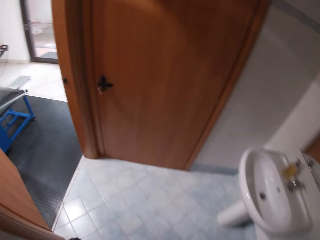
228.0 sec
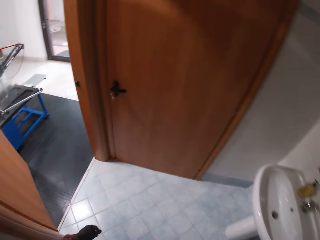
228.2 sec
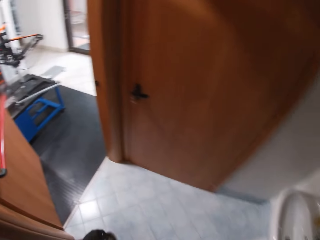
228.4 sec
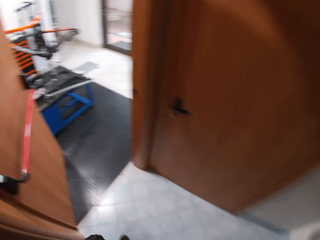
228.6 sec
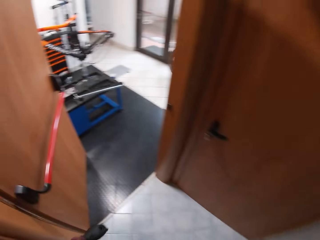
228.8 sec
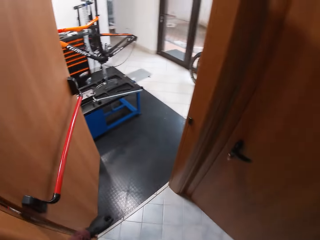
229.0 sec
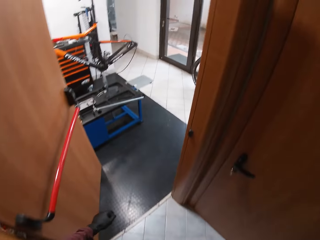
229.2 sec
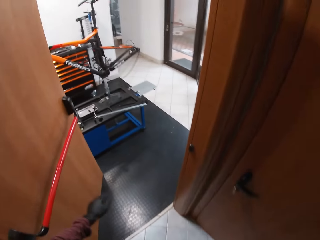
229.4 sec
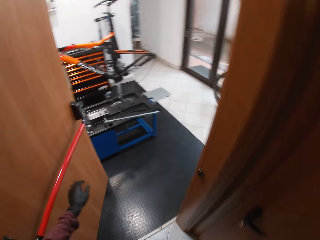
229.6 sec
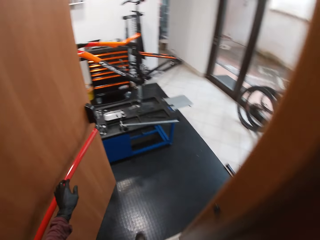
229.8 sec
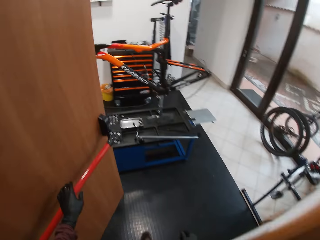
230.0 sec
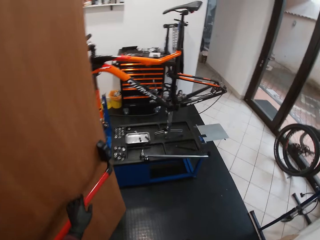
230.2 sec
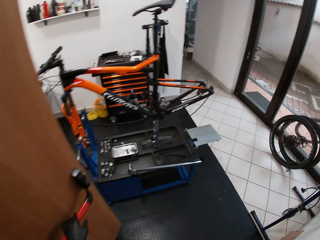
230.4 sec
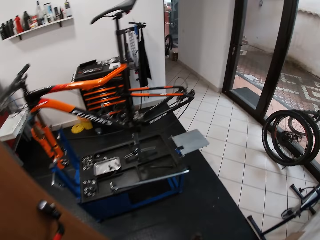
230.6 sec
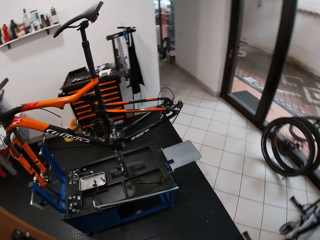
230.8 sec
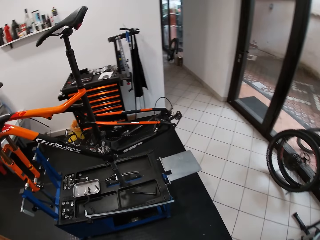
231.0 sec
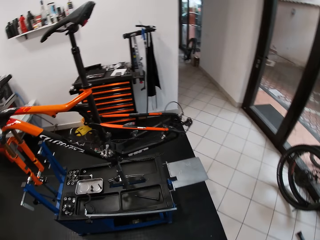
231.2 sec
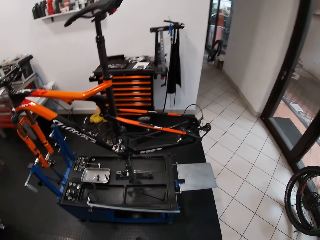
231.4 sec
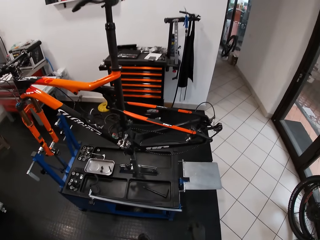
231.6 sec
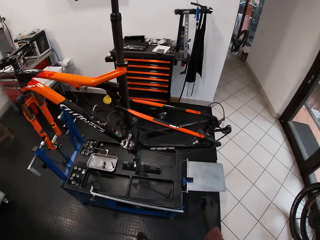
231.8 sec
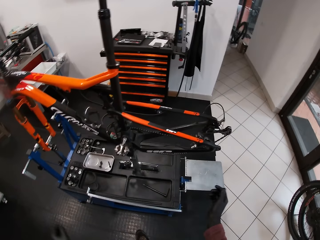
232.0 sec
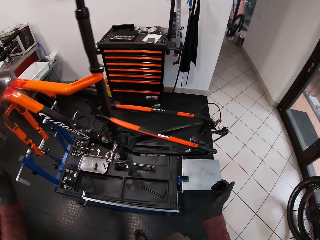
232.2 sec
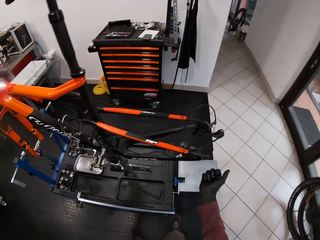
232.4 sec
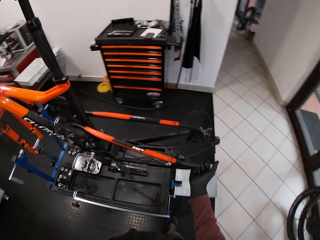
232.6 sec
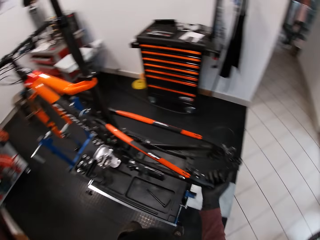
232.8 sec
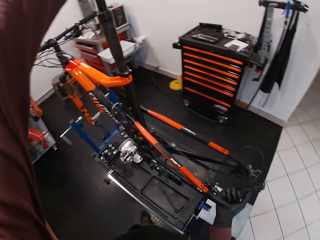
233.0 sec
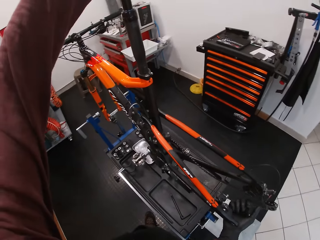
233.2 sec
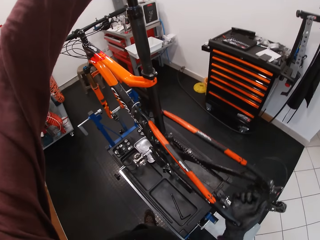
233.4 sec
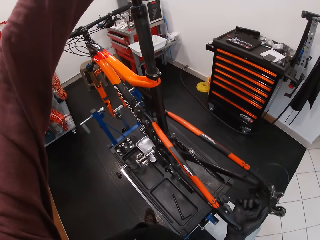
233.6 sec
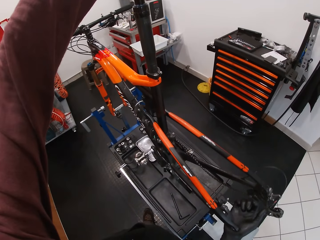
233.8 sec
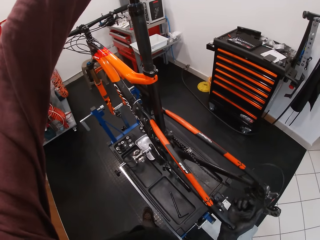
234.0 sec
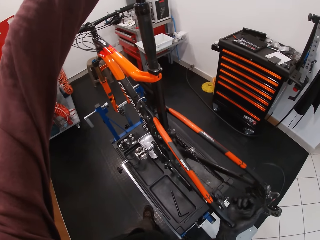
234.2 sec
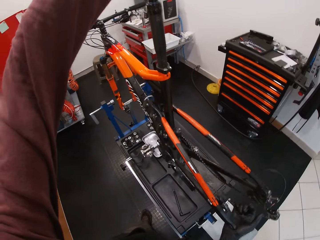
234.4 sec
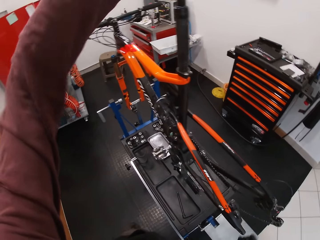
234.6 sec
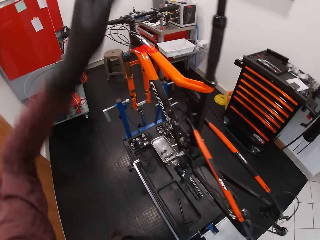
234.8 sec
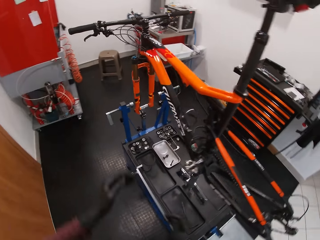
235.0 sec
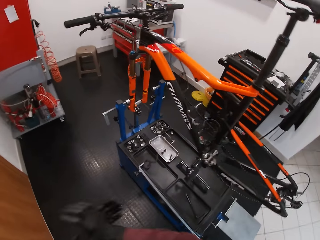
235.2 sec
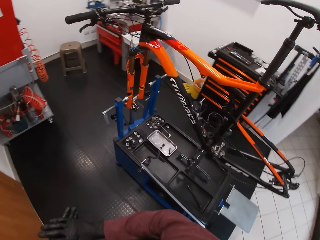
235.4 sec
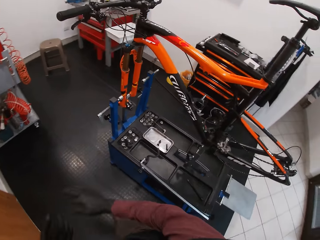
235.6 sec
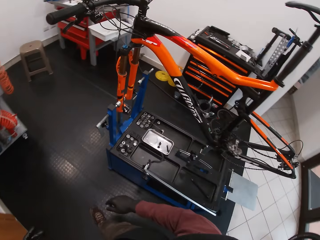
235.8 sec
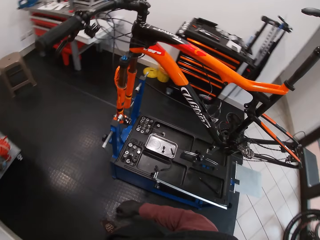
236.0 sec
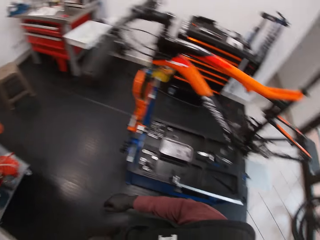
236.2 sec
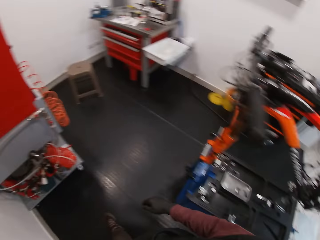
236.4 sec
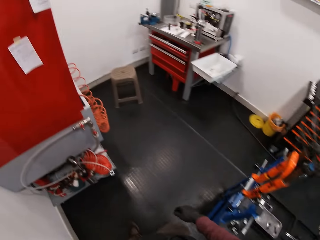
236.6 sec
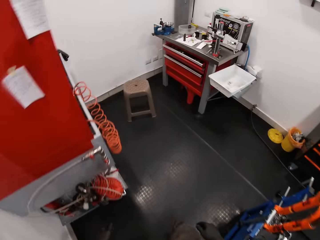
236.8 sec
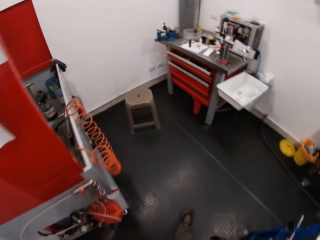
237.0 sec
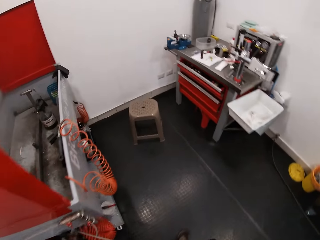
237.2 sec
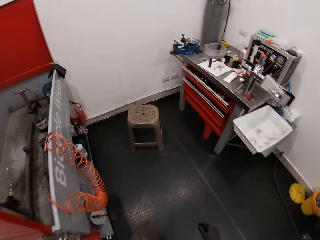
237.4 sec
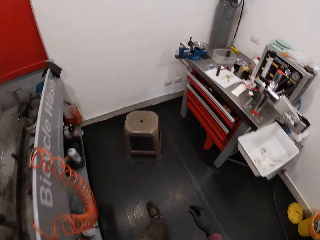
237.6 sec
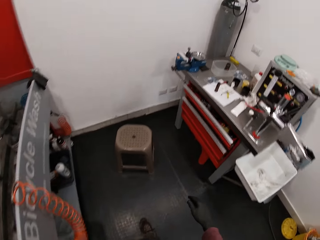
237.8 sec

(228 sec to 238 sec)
The camera wearer walks and looks around. He places his left hand on the handle of the door in the bicycle workshop. He swings the wheel area of a bicycle on a bicycle repair stand with his right hand. He touches the bicycle. He rubs the hands. He walks.

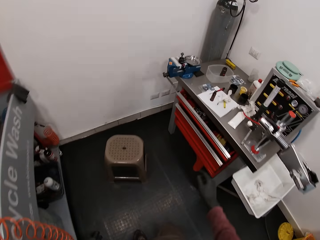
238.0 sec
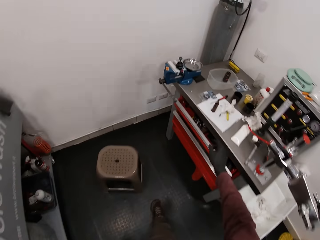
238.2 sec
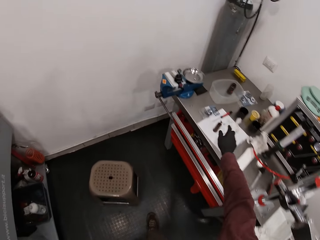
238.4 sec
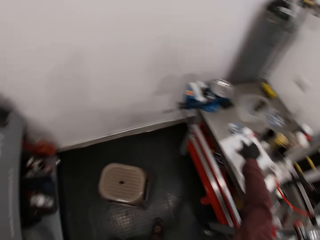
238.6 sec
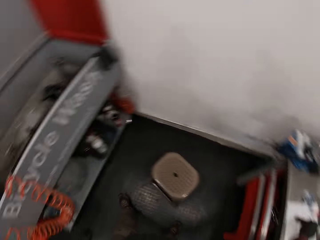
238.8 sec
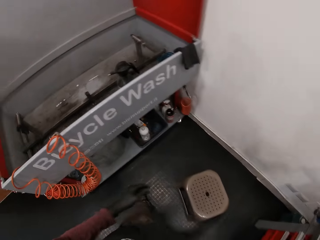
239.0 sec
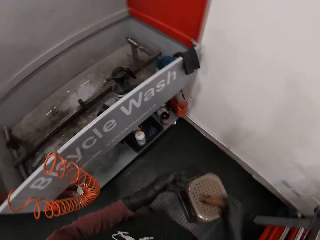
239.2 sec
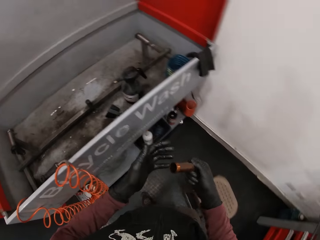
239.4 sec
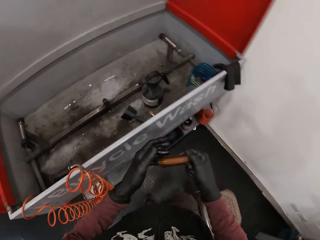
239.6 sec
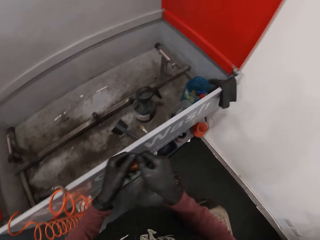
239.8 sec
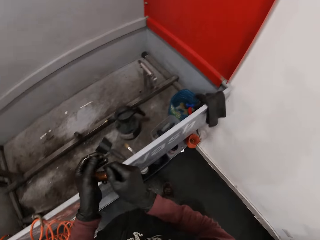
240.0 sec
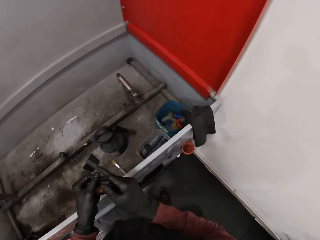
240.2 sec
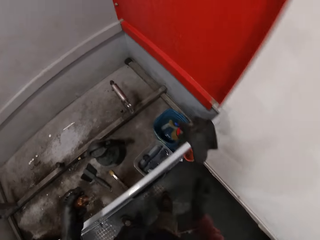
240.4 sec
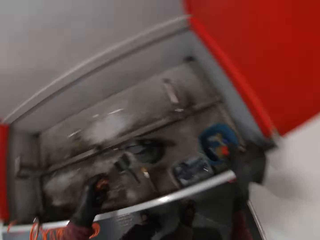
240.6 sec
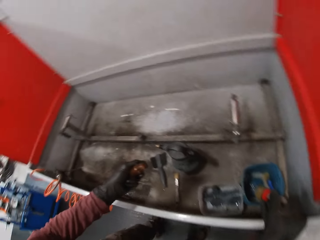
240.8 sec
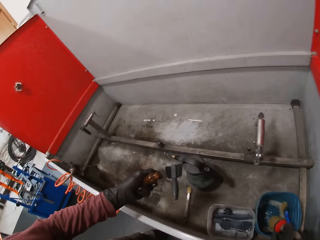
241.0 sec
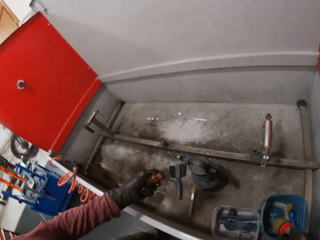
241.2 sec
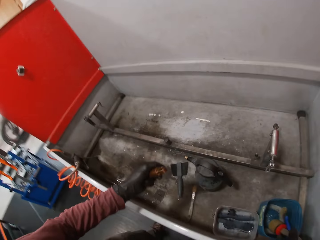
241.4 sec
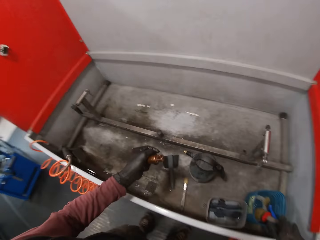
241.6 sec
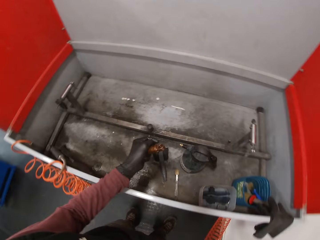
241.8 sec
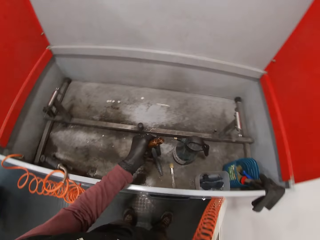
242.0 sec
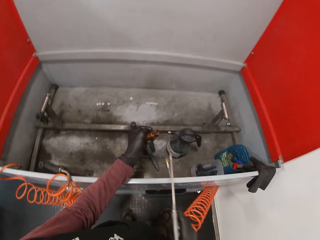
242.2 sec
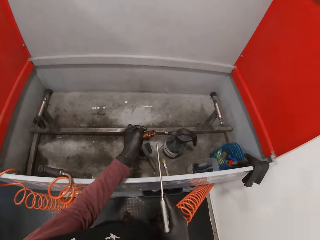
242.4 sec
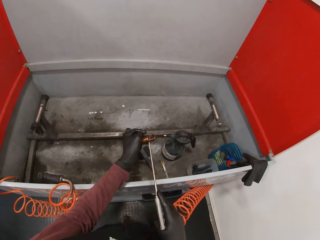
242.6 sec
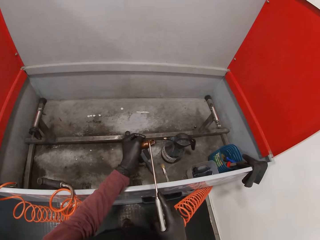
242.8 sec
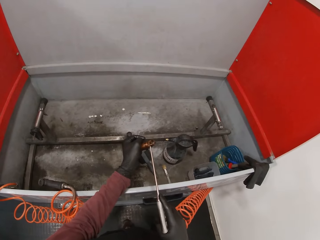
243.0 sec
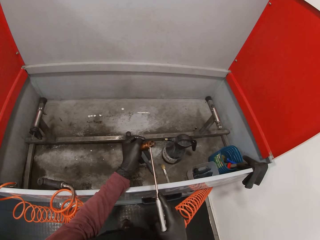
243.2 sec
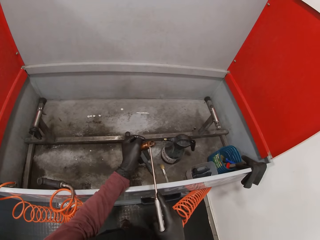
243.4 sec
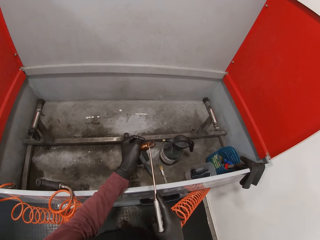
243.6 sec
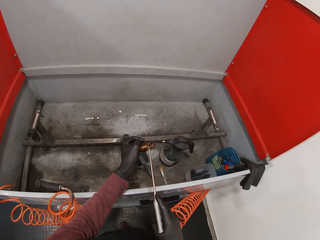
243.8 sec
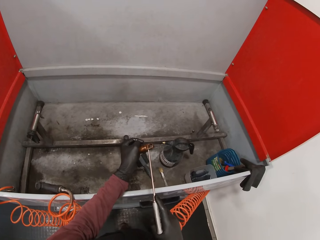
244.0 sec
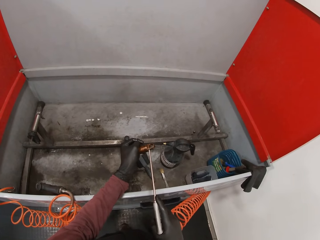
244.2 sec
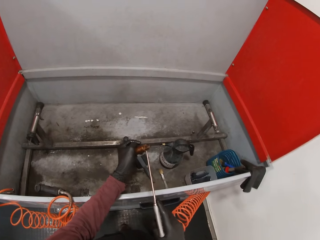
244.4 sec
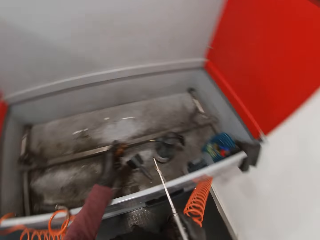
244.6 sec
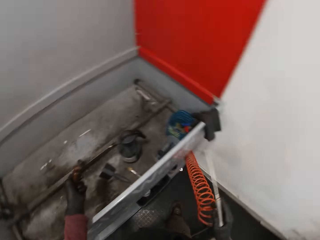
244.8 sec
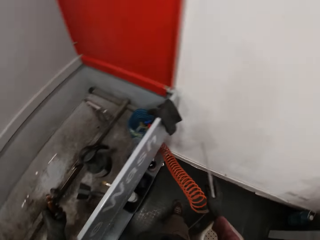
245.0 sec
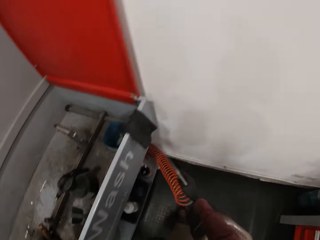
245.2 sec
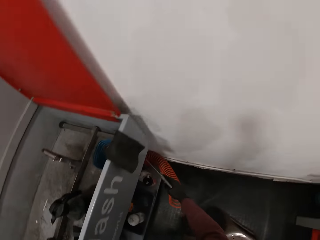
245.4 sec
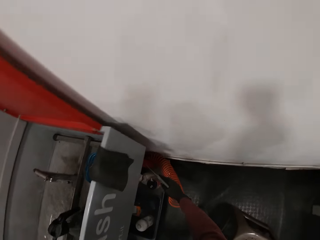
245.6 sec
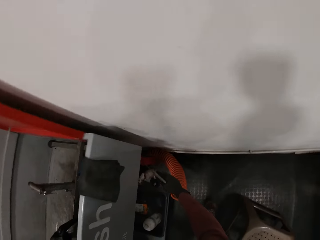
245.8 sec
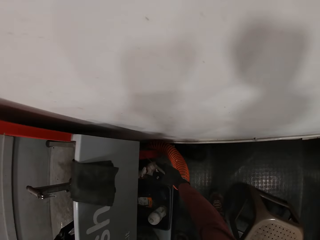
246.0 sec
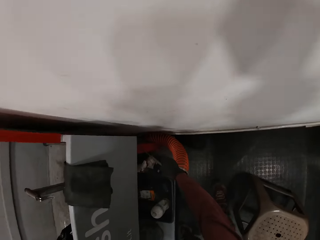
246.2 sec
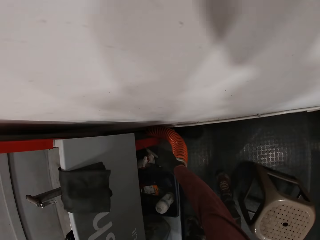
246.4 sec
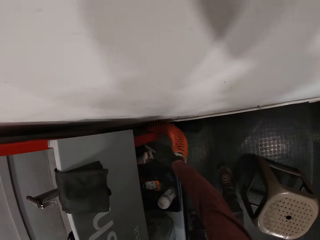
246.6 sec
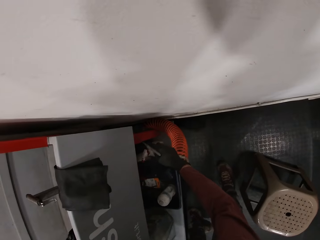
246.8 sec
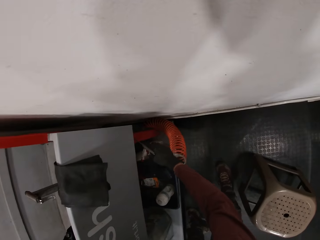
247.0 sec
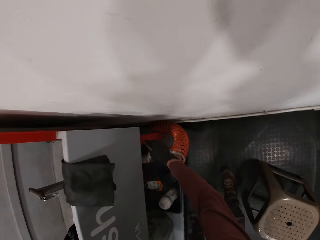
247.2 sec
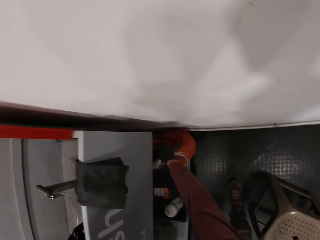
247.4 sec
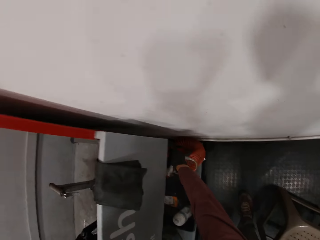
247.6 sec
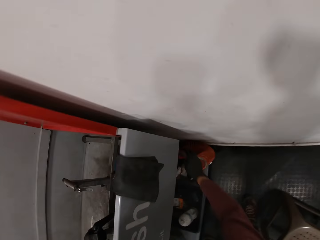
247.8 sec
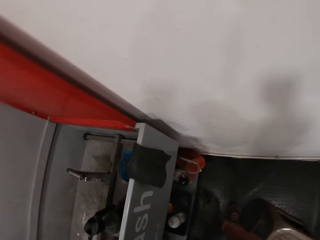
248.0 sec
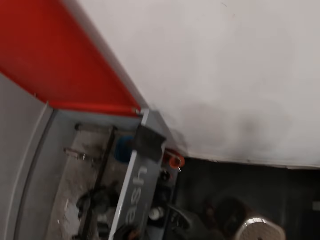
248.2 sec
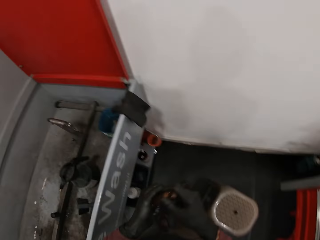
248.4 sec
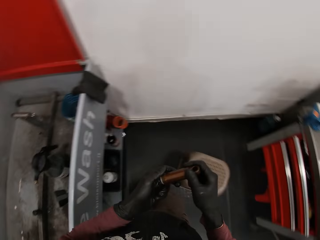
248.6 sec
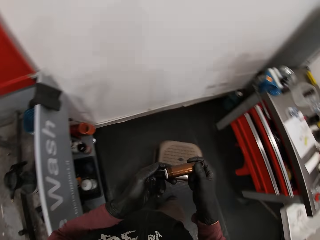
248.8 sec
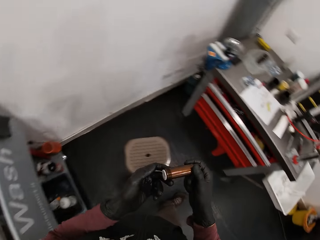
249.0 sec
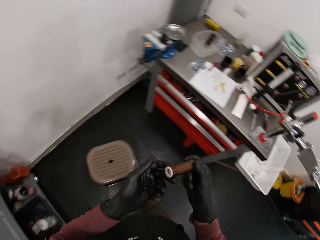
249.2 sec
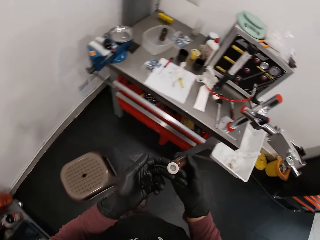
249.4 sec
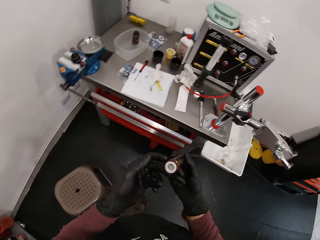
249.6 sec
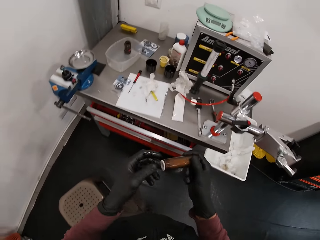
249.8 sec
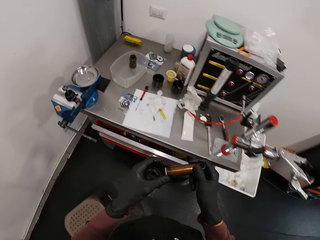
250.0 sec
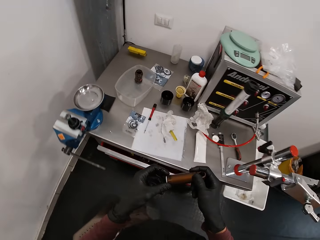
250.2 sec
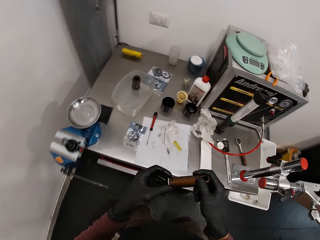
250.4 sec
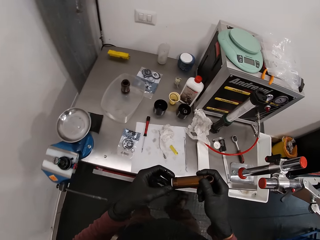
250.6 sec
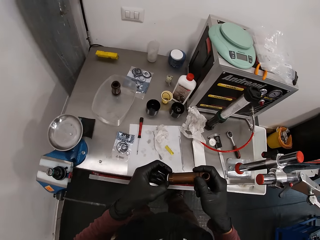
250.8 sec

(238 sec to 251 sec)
The camera wearer picks up the metal rod or shock absorber on the countertop with his right hand. He passes the metal rod in his right hand to his left hand. He picks up the washing machine. He cleans the metal rod in his left hand with the pressure washer in his right hand. He drops the pressure washer on a bicycle wash with his right hand. He walks and looks at the shock absorber.
